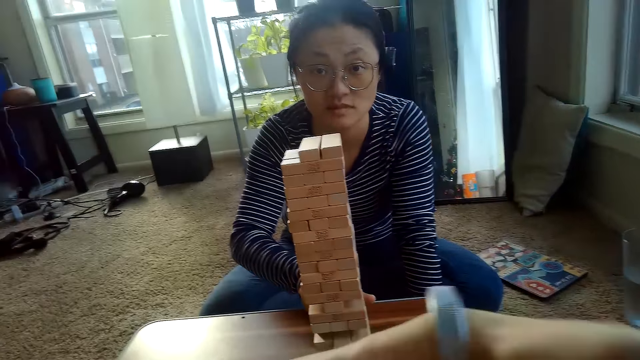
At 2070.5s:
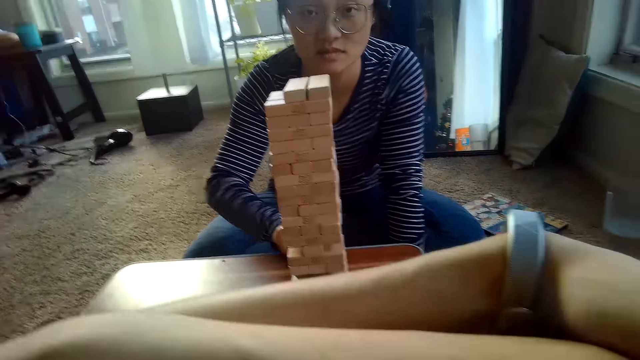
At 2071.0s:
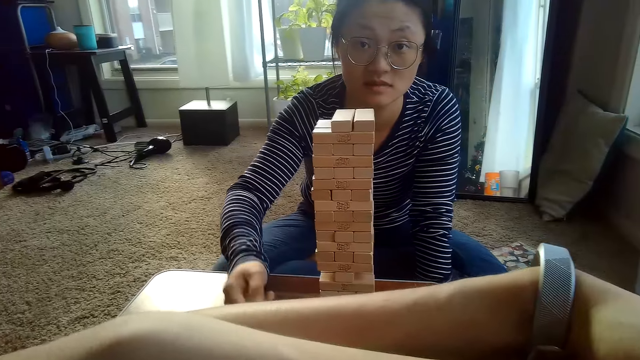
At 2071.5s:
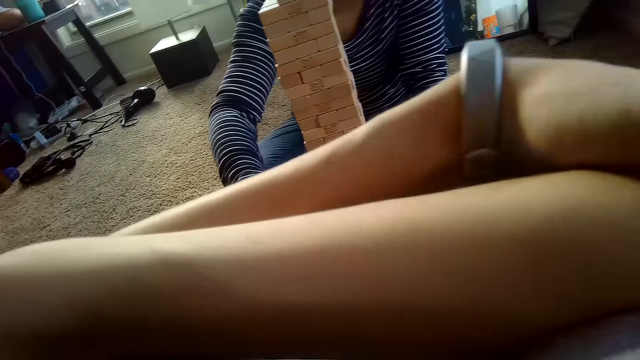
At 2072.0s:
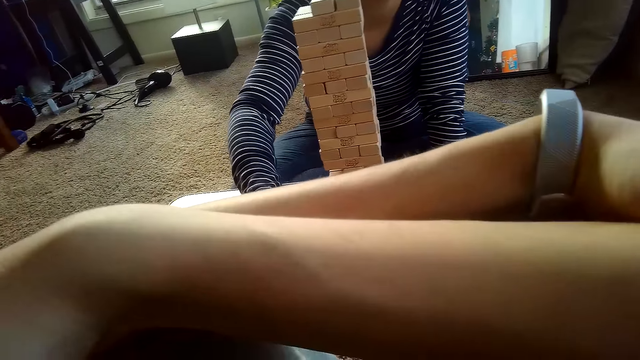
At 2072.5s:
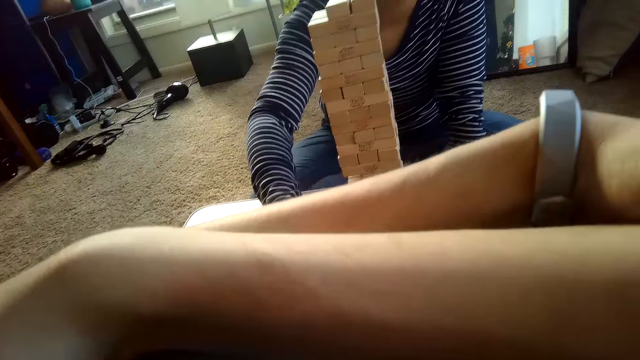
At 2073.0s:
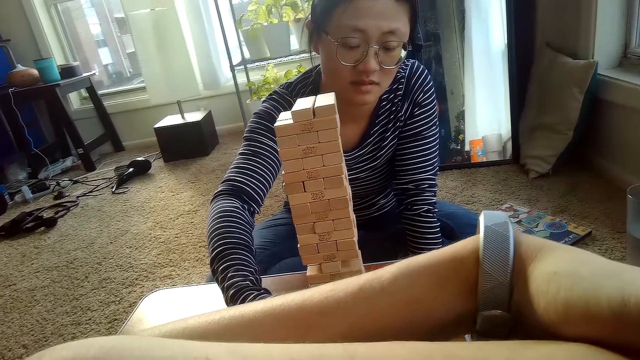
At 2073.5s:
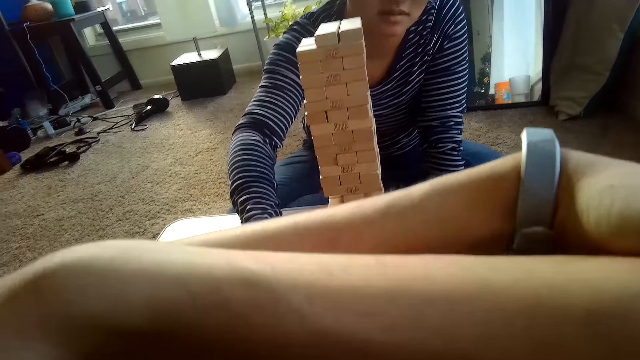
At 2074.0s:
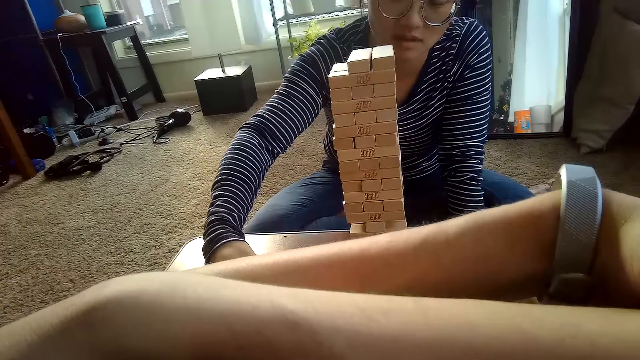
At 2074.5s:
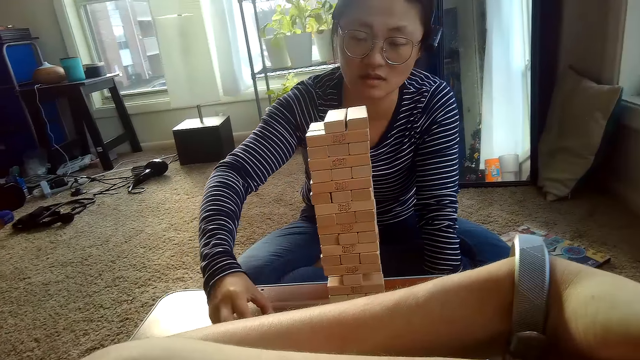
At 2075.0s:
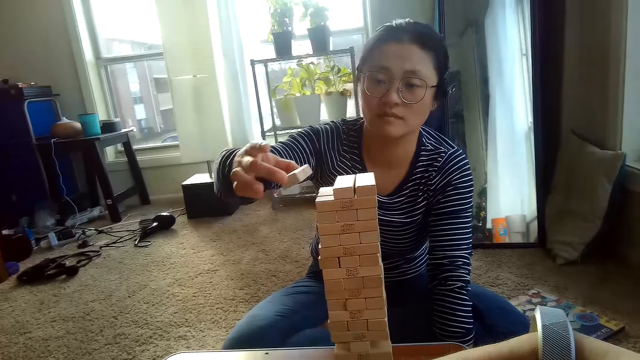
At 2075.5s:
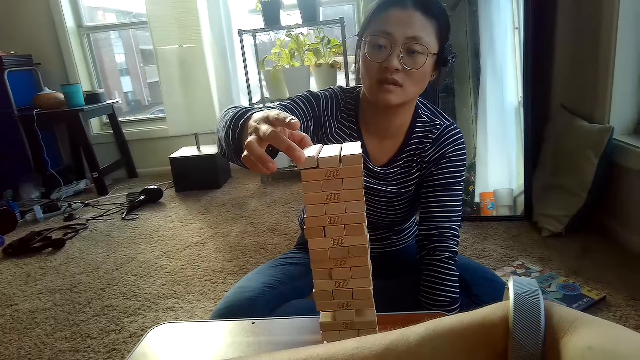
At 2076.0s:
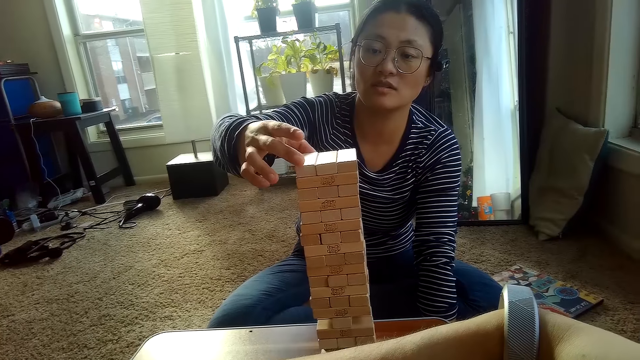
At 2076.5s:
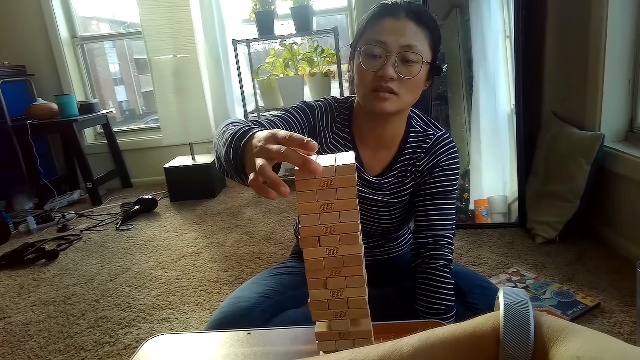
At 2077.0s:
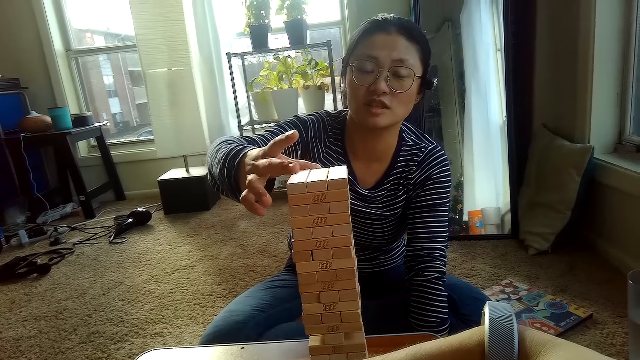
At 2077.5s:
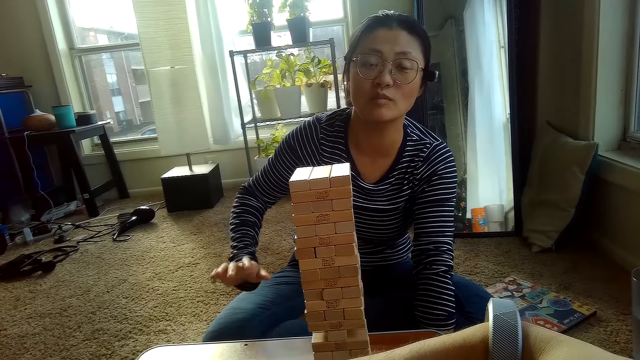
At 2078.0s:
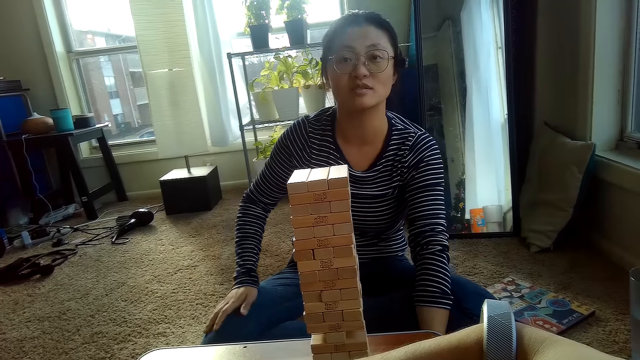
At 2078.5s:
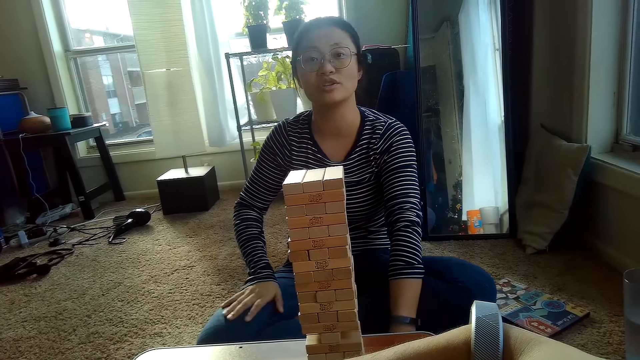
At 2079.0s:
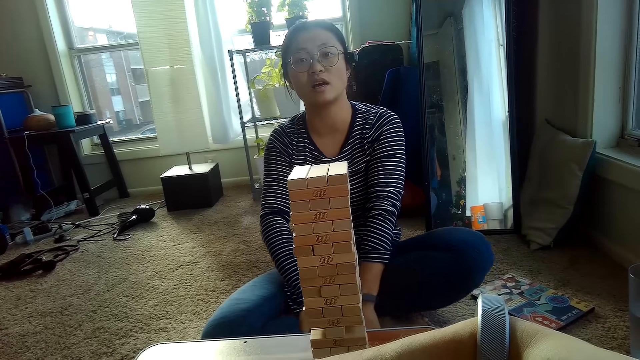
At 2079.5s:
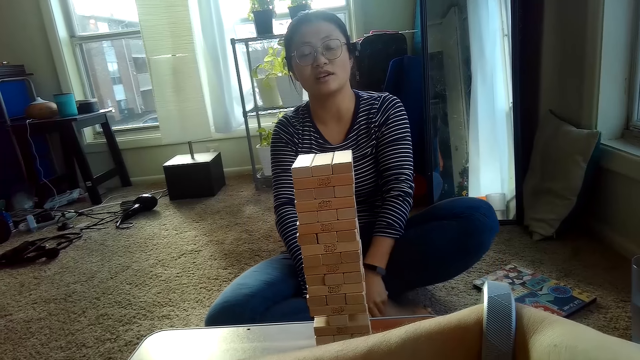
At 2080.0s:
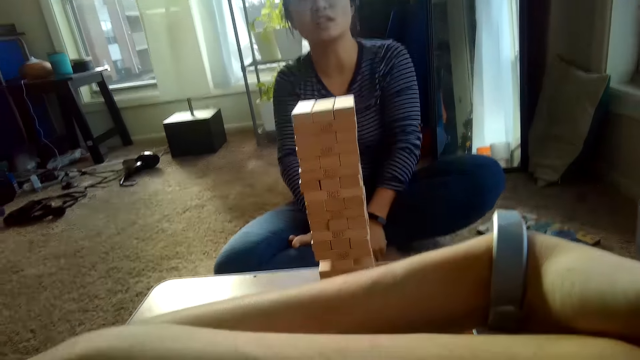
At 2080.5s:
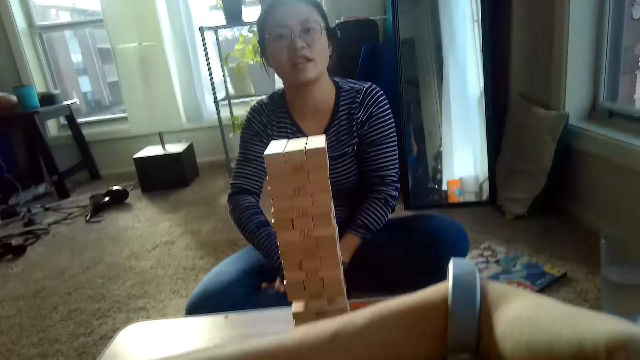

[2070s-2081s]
The camera wearer demonstrates with a hand. The partner places the jenga block on top of the pile of jenga blocks on the table with her right hand.

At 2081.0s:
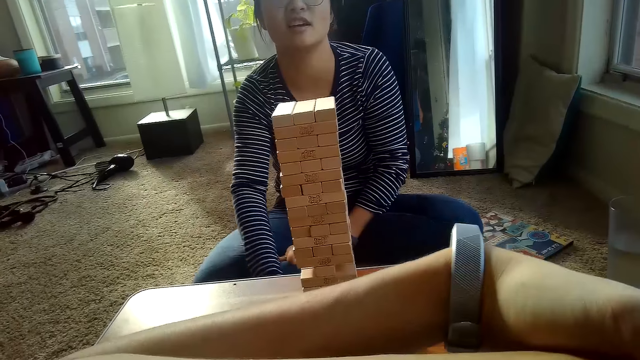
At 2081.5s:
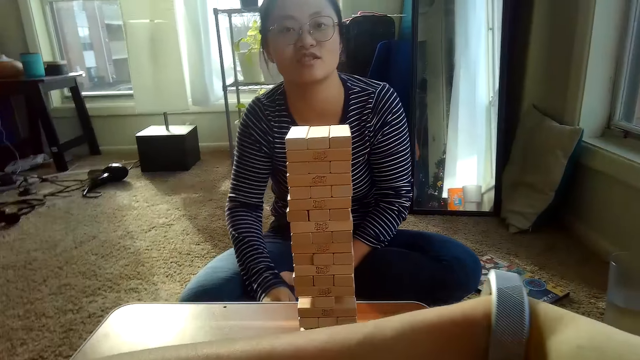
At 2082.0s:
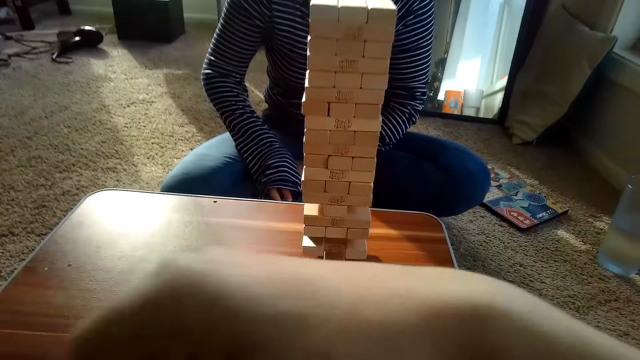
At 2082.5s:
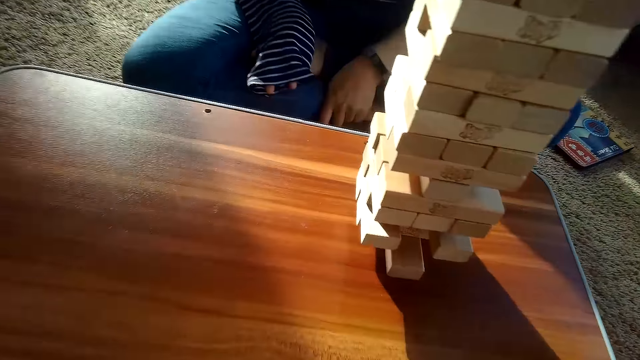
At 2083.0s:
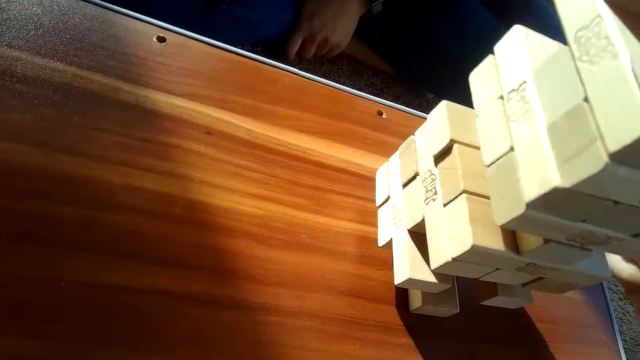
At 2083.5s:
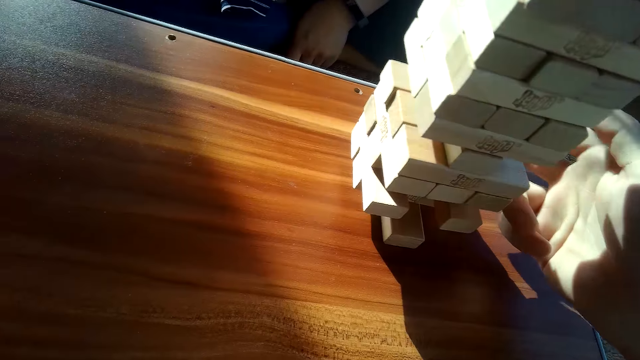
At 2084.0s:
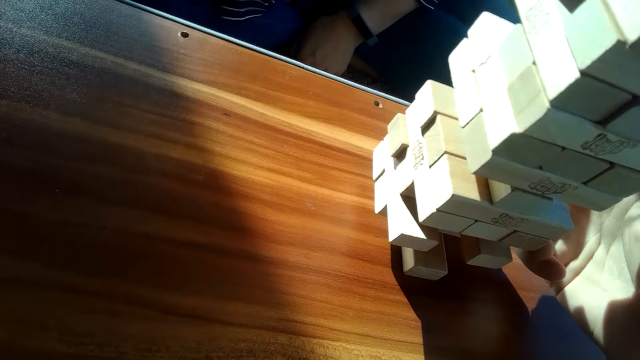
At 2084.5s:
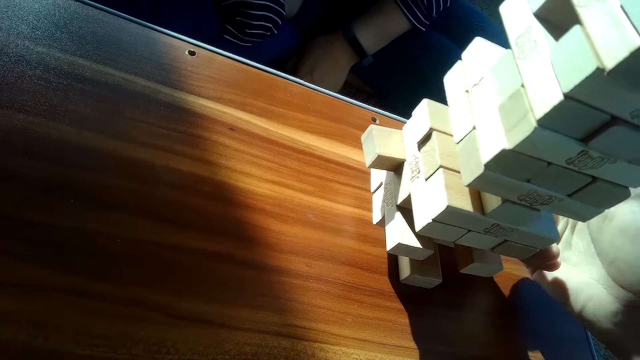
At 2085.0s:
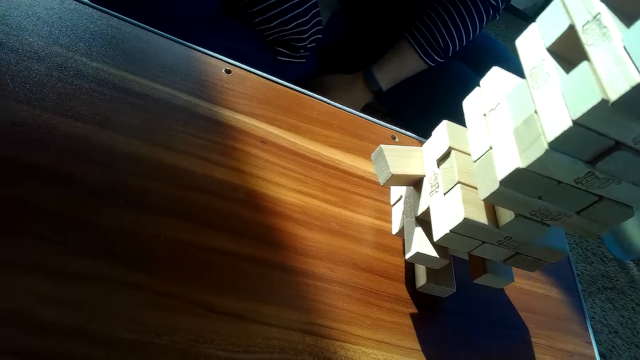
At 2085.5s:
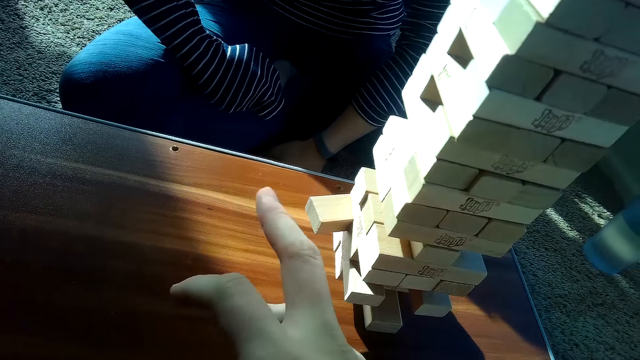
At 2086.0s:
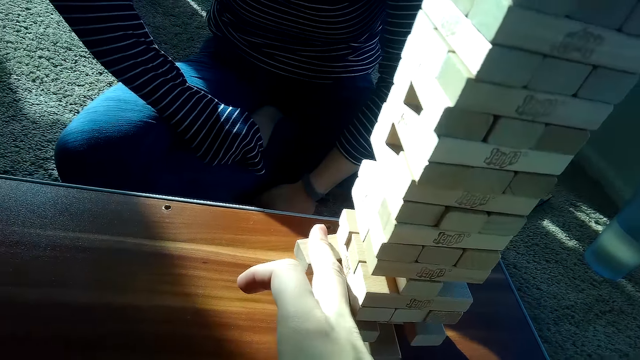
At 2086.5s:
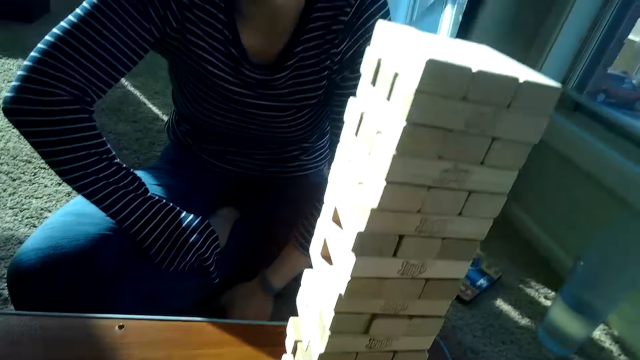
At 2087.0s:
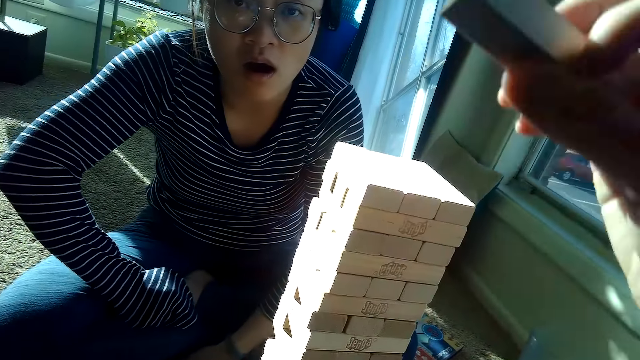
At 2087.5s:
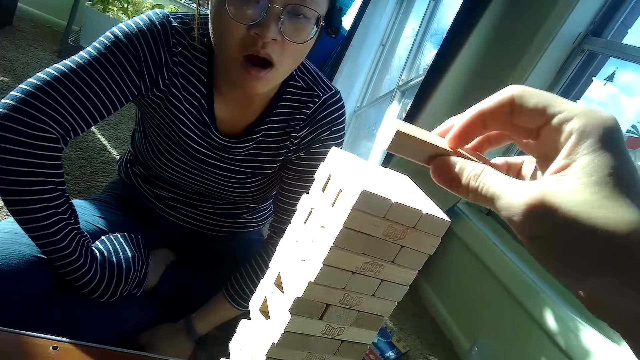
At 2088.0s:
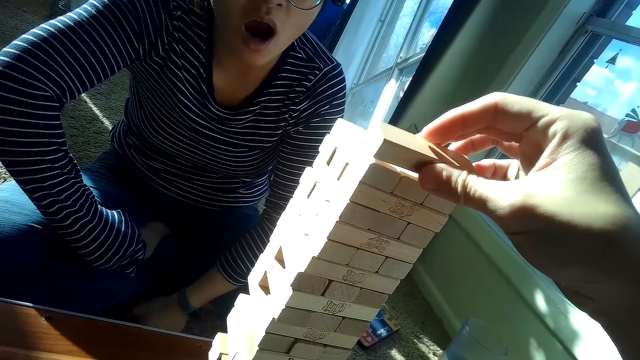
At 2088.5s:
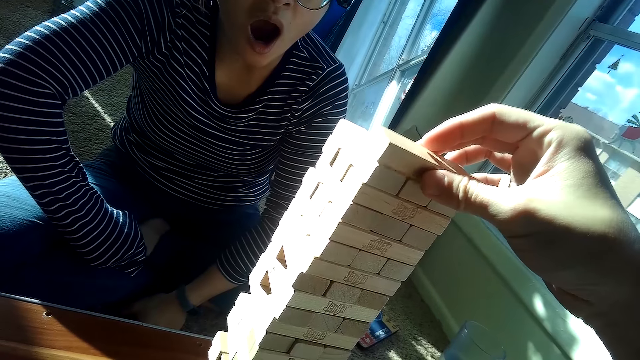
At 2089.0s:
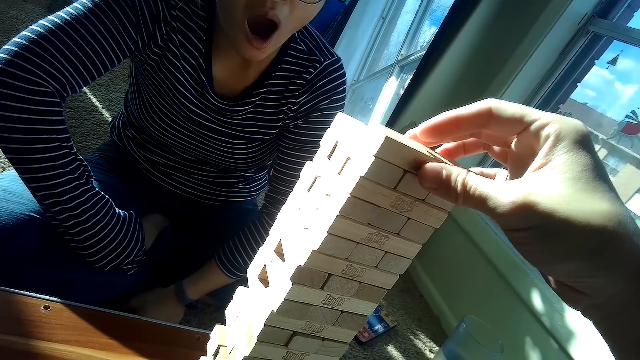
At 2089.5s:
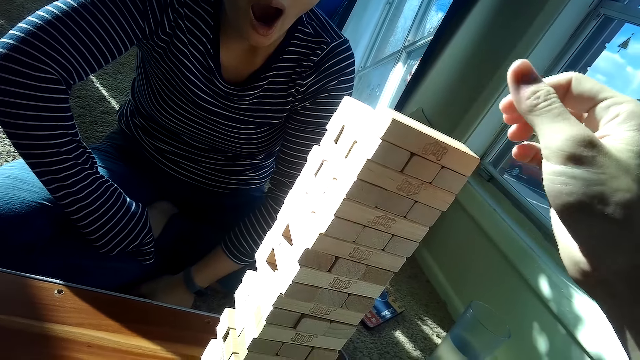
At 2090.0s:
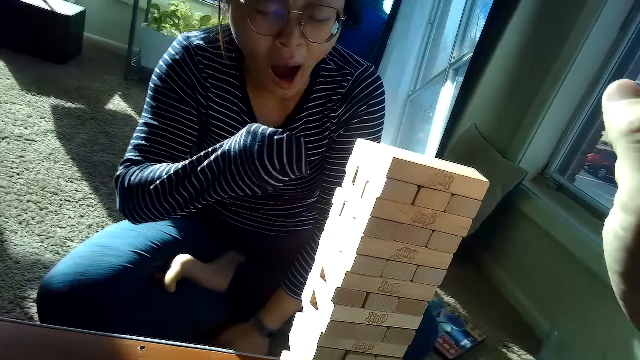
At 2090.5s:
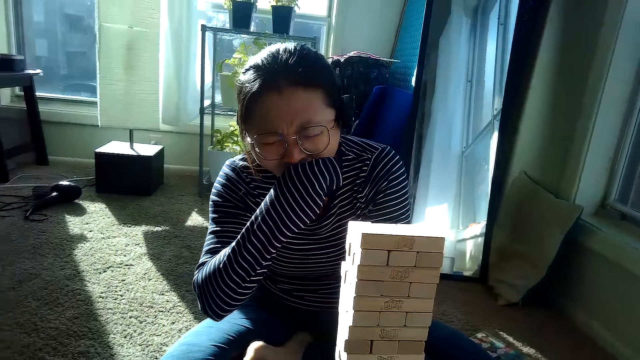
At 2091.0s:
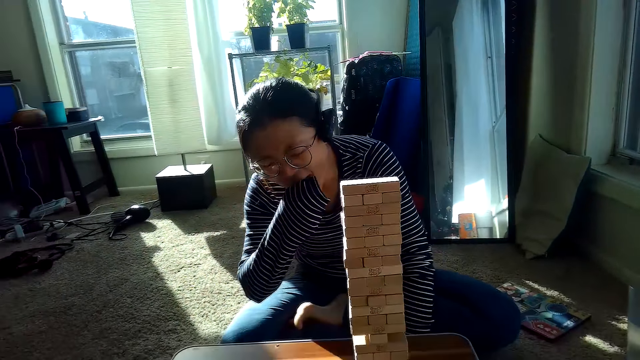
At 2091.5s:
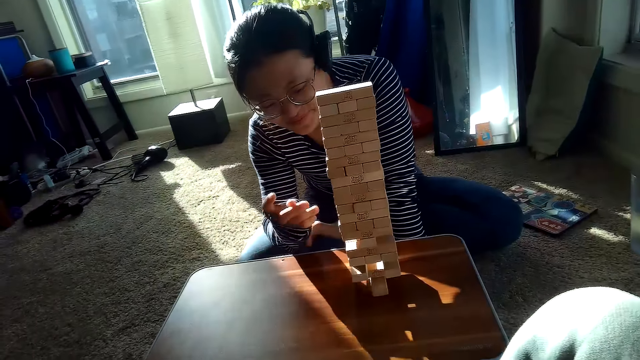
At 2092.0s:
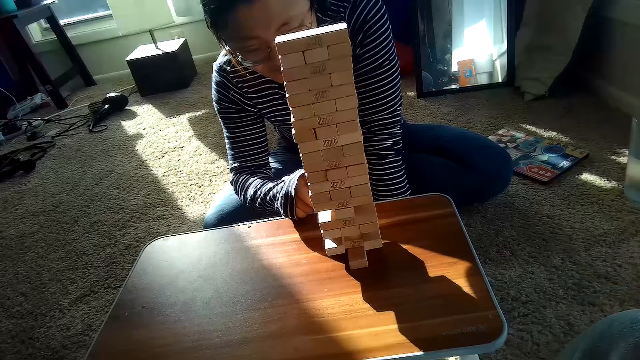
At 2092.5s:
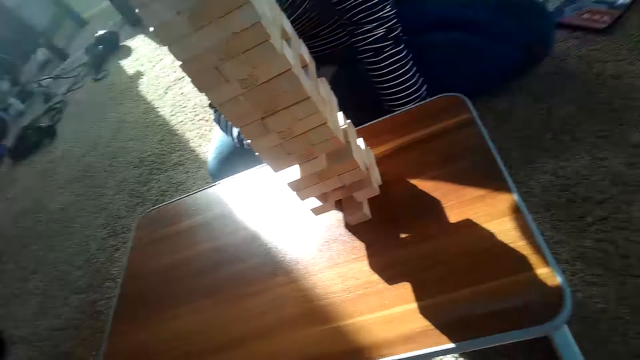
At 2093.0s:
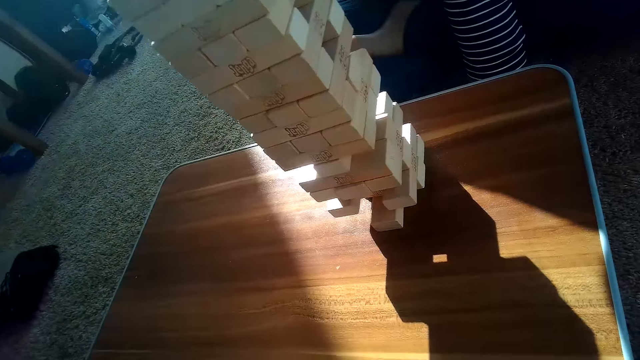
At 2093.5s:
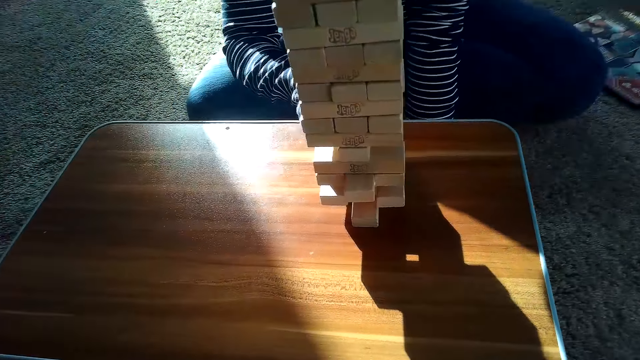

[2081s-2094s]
The camera wearer pushes a block. He removes the jenga block from the pile of jenga blocks on the table with his right hand. He places the jenga block on top of the pile of jenga blocks on the table with his right hand. The partner removes a jenga block from the pile of jenga blocks on the table with her right hand and pushes a block.
